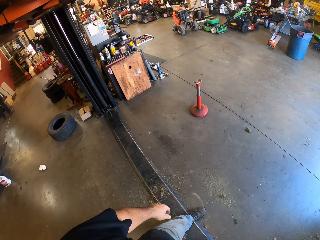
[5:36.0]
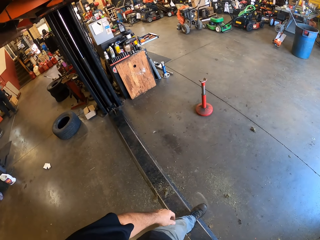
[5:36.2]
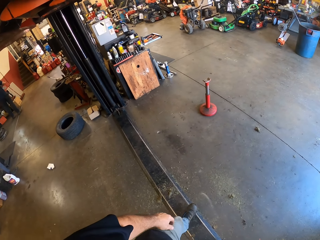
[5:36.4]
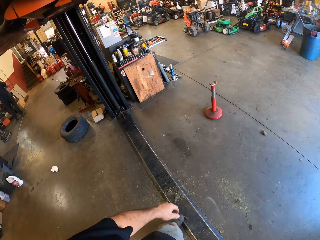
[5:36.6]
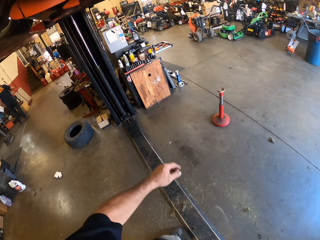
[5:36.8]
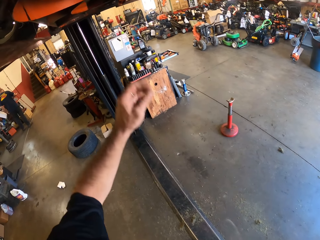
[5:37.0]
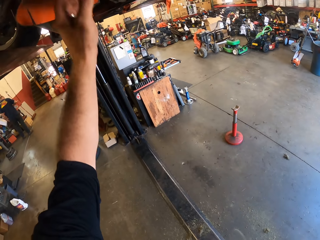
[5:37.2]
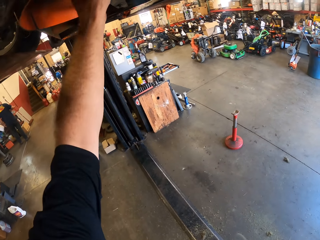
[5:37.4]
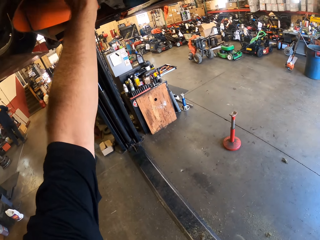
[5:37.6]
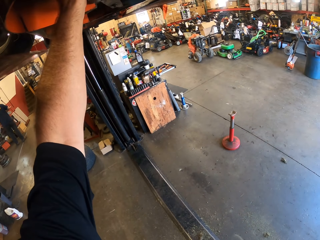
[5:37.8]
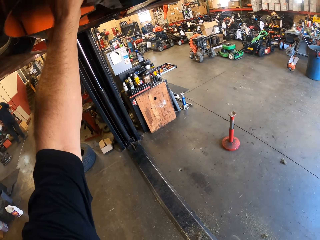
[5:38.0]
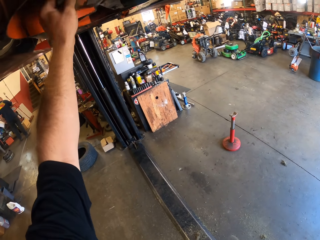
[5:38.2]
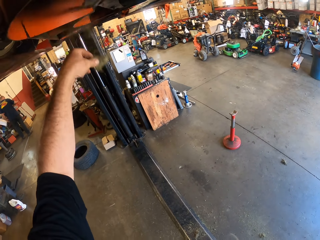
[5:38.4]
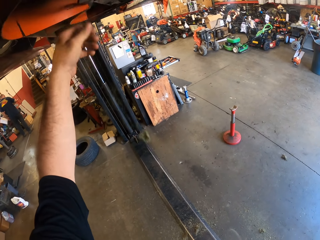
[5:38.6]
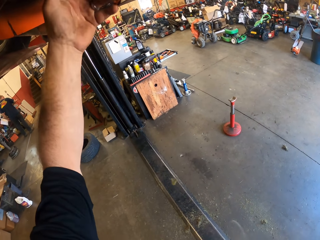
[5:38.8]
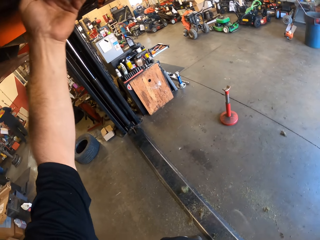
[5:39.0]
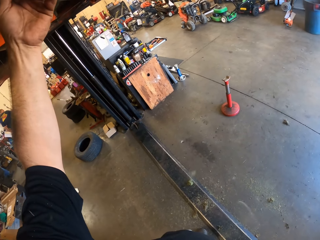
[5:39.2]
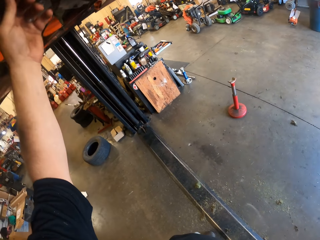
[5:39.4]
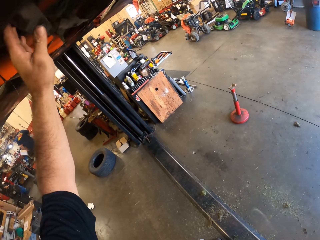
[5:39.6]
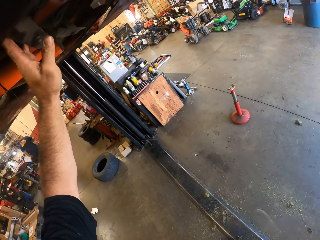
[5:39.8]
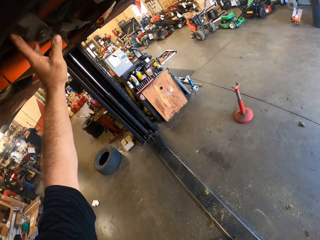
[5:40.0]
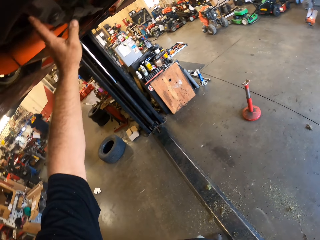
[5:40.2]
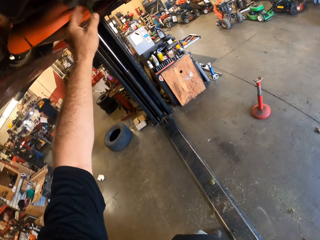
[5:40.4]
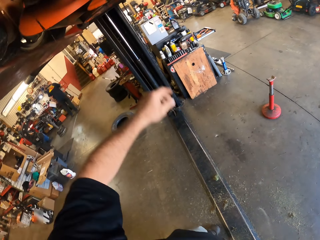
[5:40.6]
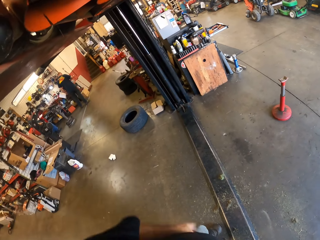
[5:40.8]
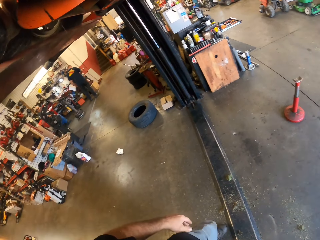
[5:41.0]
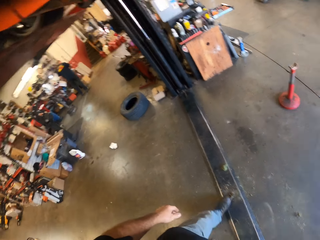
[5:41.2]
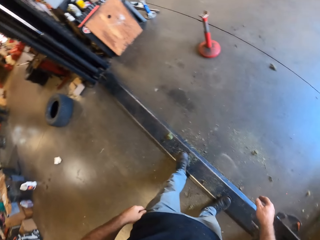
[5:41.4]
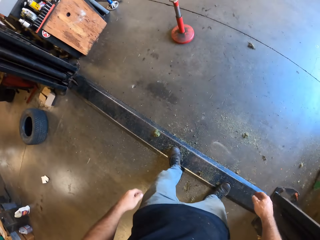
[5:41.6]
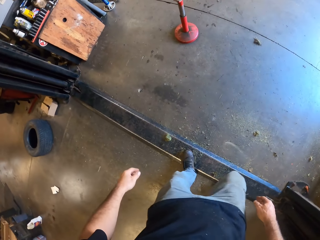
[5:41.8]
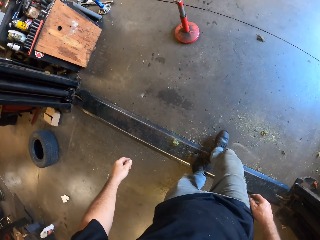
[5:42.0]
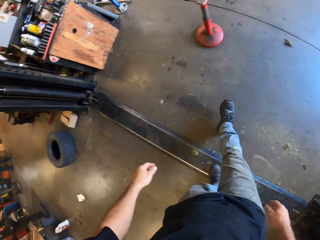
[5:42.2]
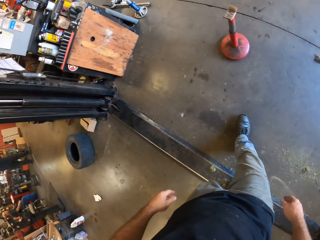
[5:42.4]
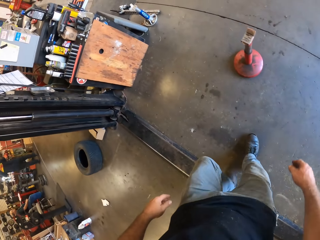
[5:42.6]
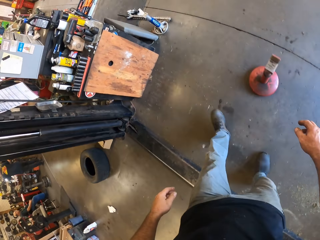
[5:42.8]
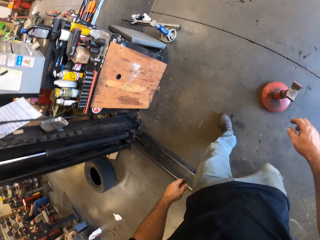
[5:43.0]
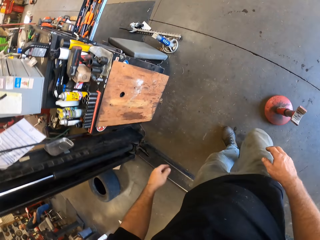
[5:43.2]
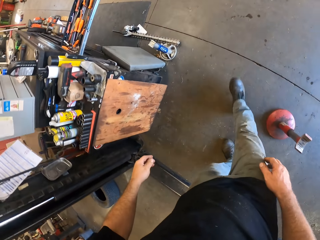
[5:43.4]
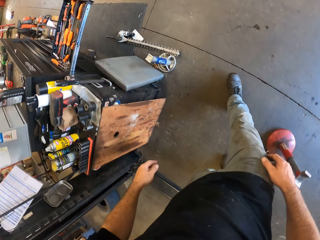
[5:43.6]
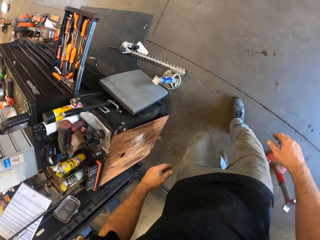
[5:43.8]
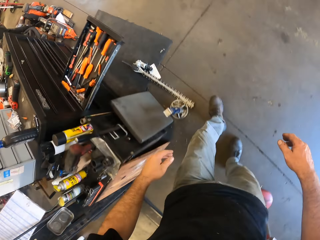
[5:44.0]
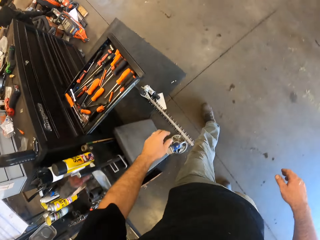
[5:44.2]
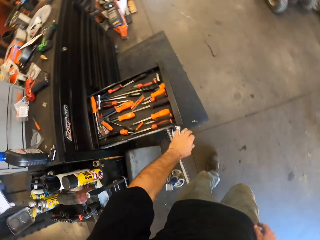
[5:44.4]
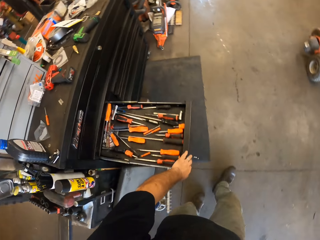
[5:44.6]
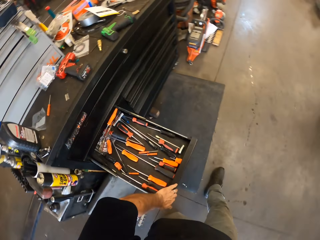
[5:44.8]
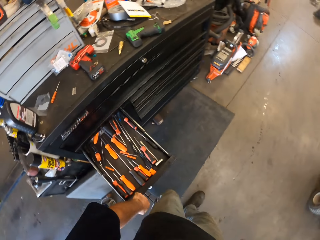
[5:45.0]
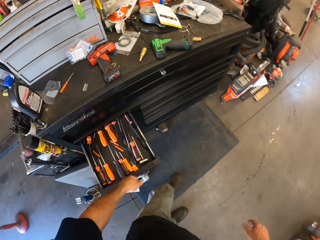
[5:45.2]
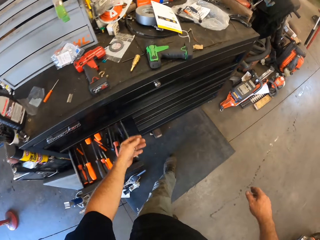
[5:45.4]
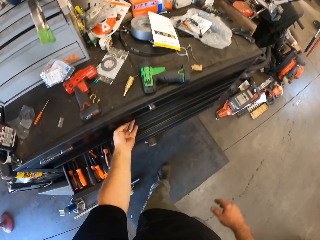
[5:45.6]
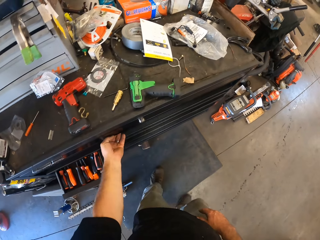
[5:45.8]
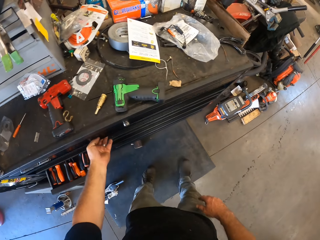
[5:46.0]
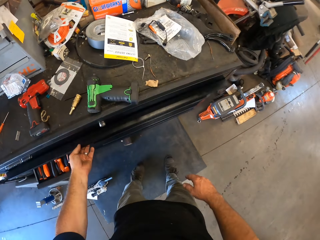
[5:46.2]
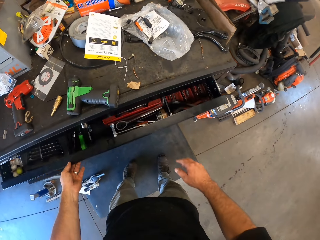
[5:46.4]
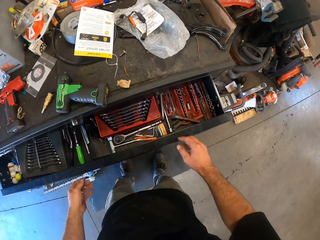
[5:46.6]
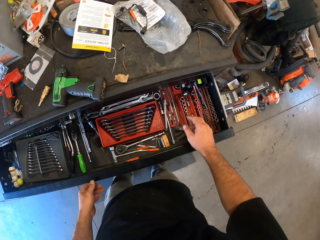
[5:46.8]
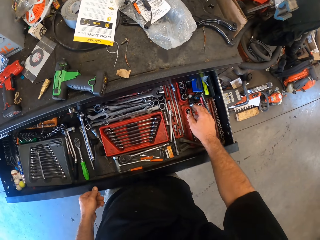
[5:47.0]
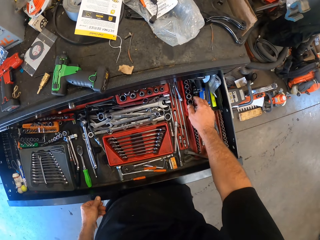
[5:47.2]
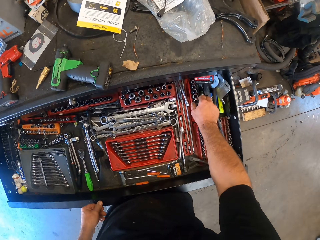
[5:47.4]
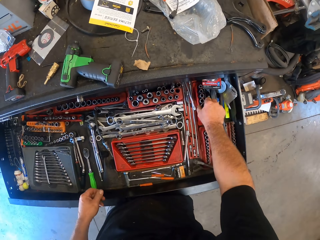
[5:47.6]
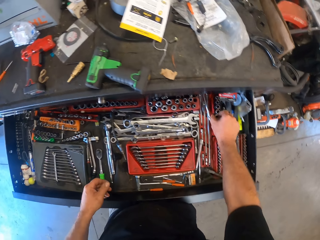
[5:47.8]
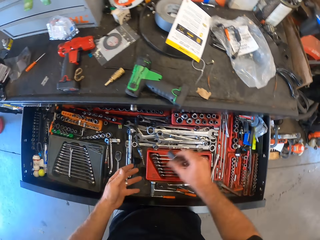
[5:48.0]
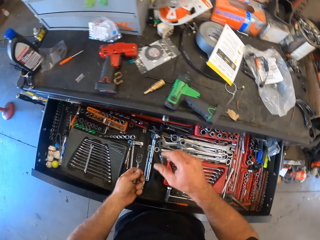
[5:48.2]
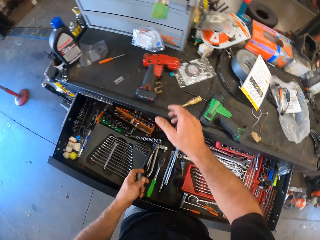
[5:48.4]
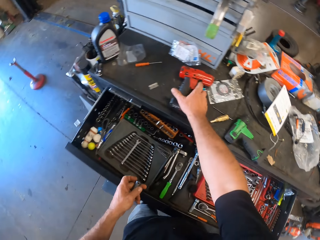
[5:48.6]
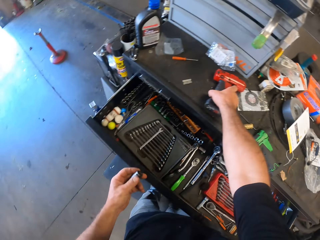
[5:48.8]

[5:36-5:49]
A man walks into the room. The camera wearer holds the lawn mower. They drop something. They hold the lawn mower. They put down the hand. They walk around the room. They close the drawer of the workshop table. They open another drawer of the table. They pick up a plug spanner from the drawer.

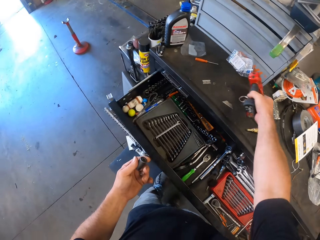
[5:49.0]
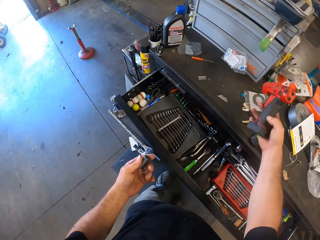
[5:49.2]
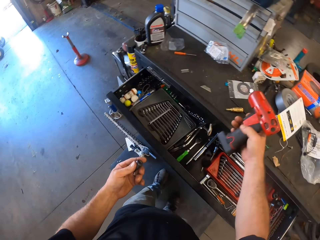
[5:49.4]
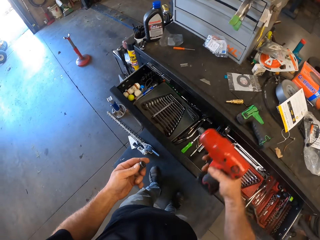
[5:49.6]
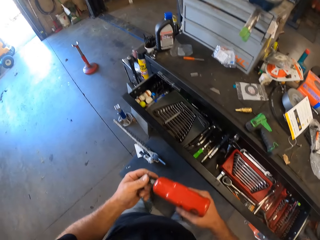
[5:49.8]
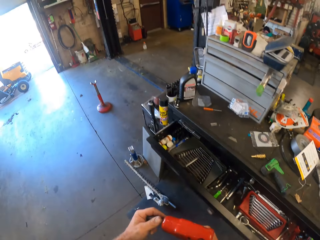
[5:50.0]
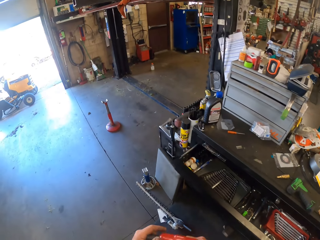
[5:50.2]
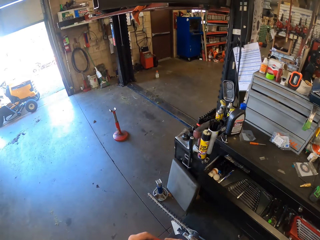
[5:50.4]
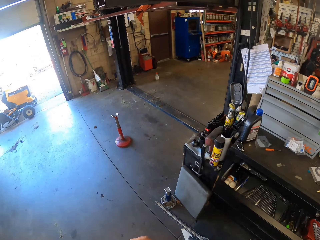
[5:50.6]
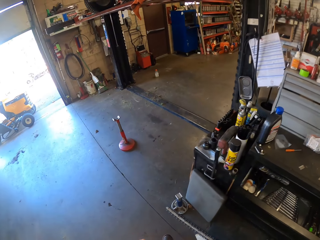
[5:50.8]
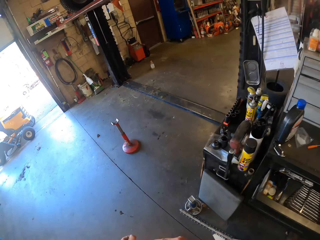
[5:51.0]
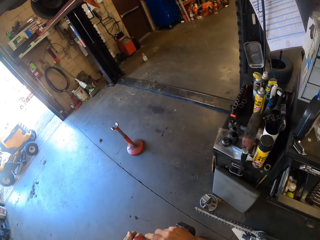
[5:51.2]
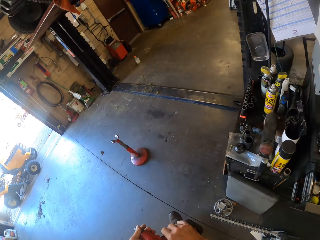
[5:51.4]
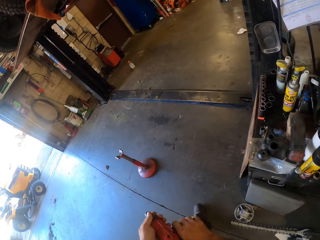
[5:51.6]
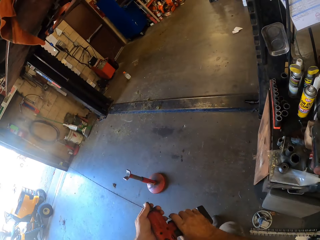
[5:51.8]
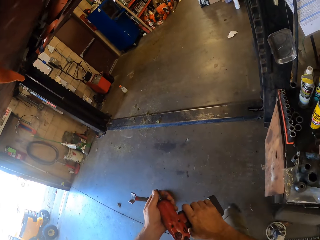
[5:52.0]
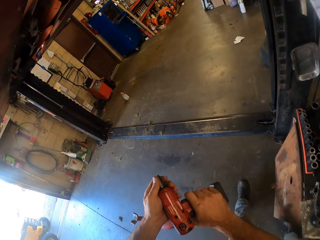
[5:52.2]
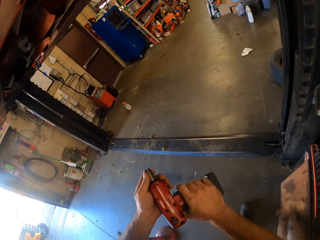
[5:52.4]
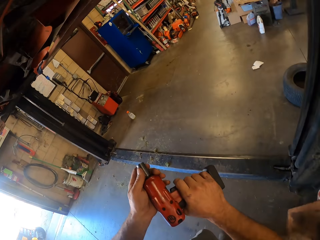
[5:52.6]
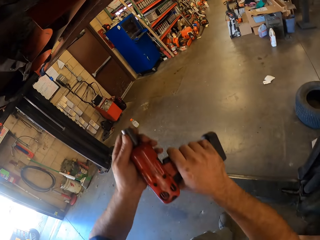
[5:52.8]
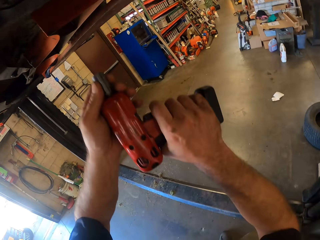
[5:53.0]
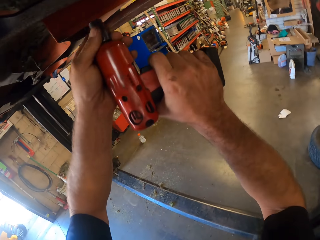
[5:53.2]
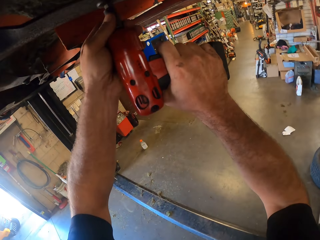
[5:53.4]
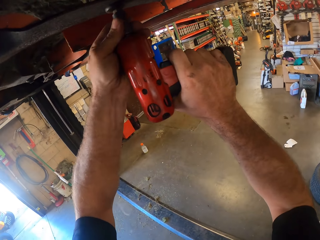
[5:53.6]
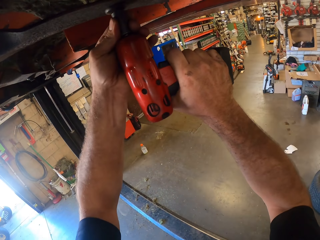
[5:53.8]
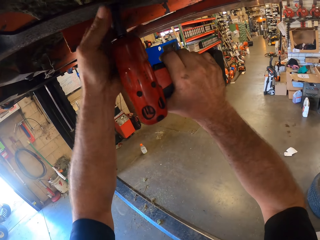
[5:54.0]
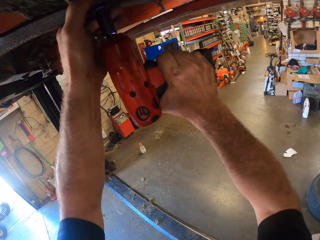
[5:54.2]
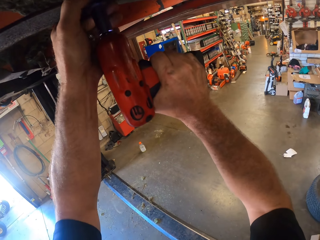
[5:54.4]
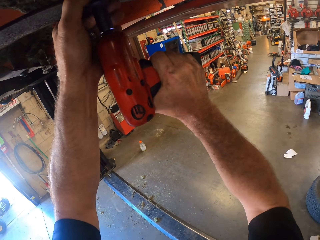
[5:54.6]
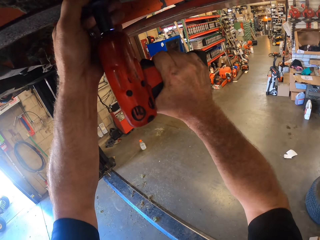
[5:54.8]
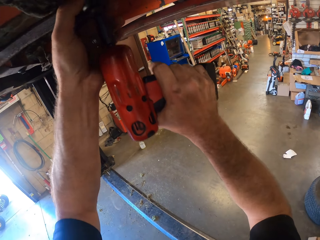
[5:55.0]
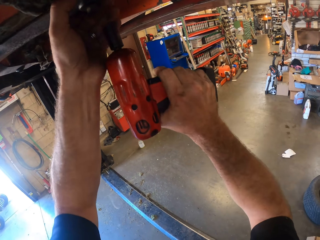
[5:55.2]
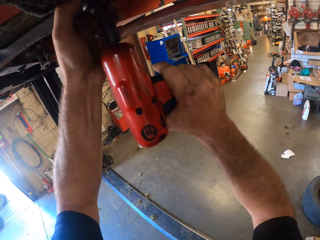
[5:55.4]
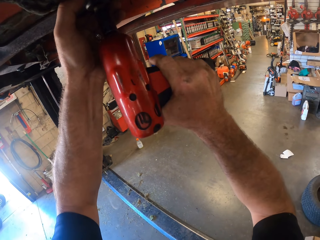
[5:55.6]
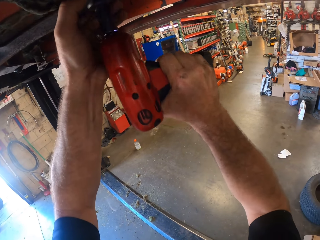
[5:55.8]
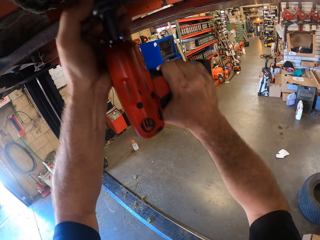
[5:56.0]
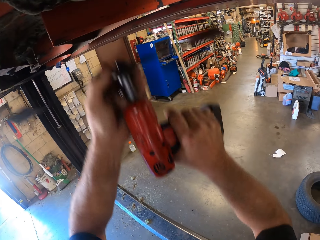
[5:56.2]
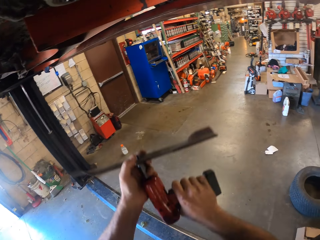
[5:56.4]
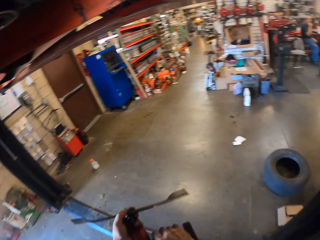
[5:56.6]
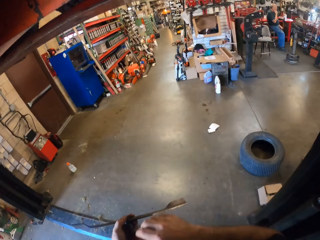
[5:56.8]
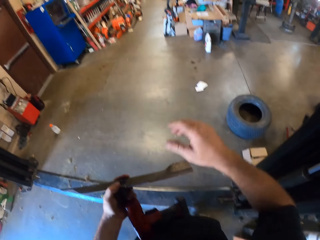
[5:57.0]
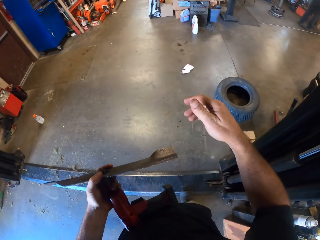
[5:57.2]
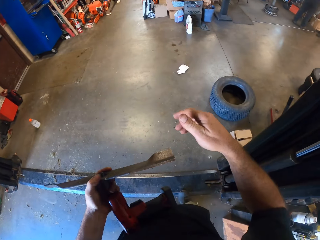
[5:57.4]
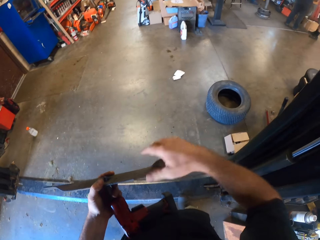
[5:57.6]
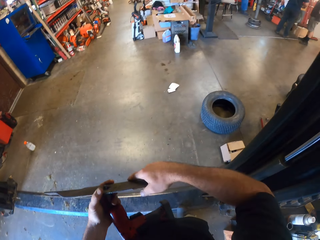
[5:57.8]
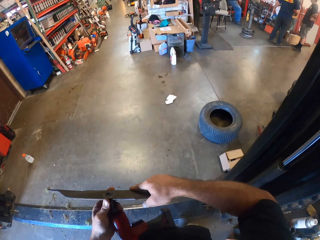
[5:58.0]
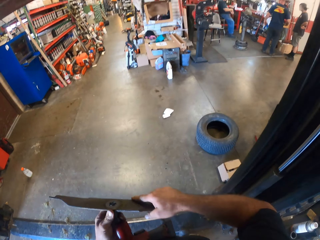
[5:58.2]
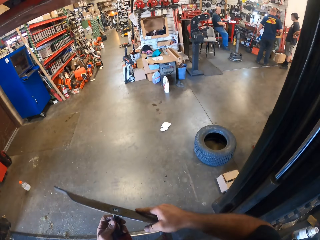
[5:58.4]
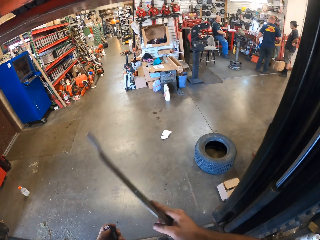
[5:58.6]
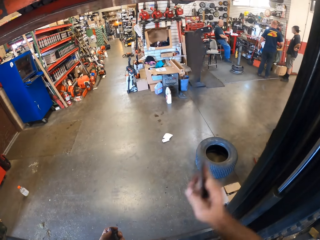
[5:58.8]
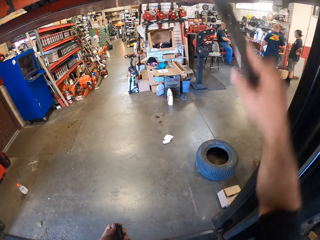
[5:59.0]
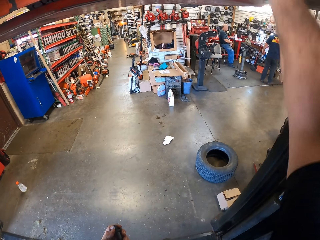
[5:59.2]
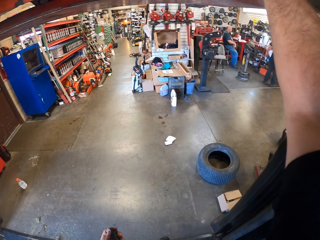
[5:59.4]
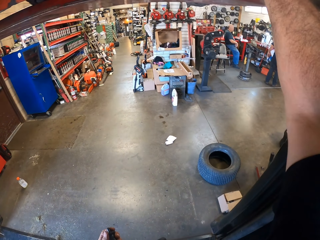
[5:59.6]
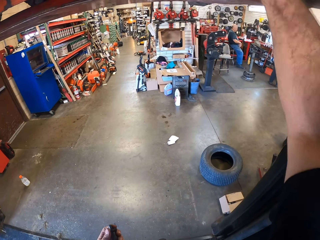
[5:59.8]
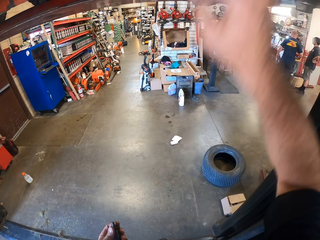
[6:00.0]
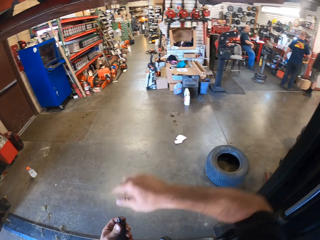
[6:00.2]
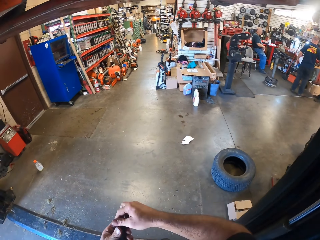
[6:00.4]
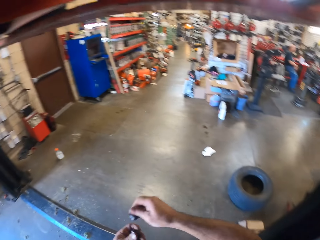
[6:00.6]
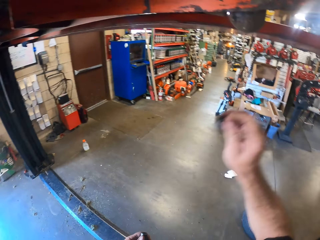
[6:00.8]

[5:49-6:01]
The camera wearer picks up a power drill from the workshop table. They fix the plug spanner into the power drill. They walk around the room. They remove the blade of the mower with the plug spanner. They drill the lawn mower. They hold something. They remove the blade of the mower from the plug spanner. A man sits down on a chair. Another man stands up on the floor. Another man holds the waist. The camera wearer fixes the blade back to the mower.
